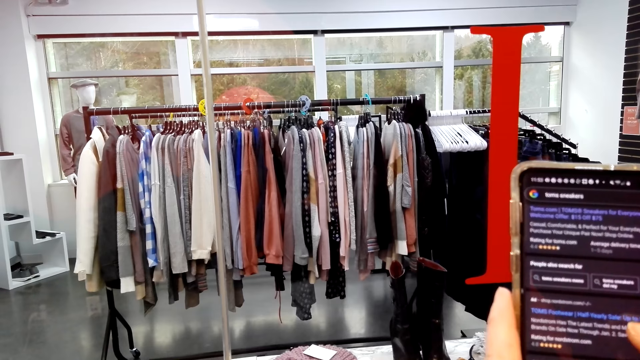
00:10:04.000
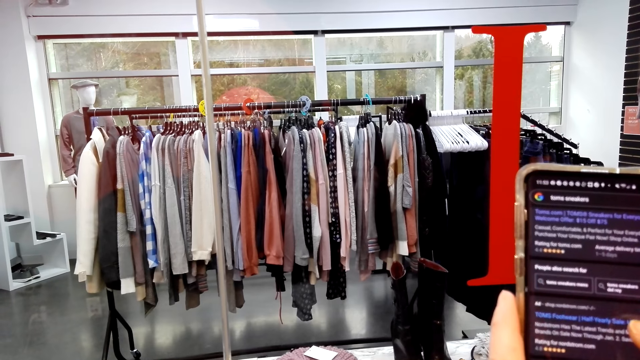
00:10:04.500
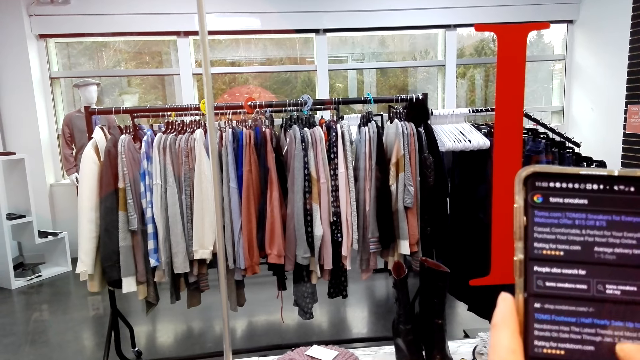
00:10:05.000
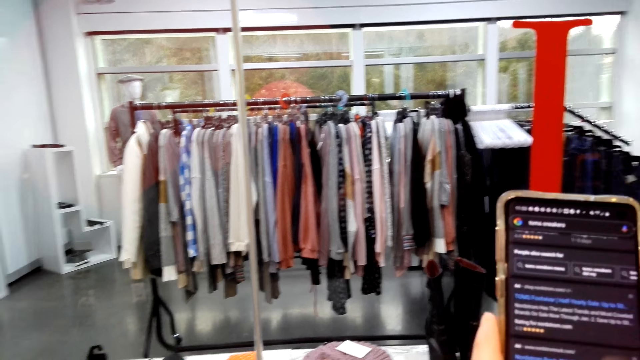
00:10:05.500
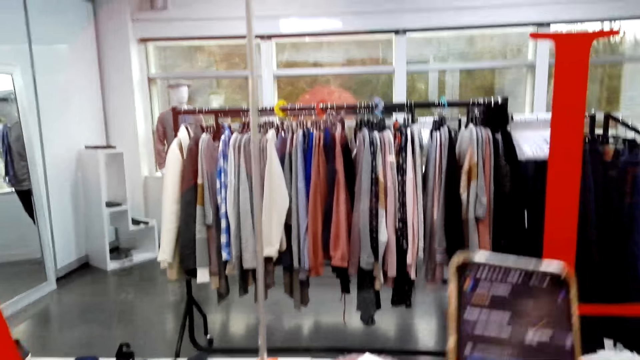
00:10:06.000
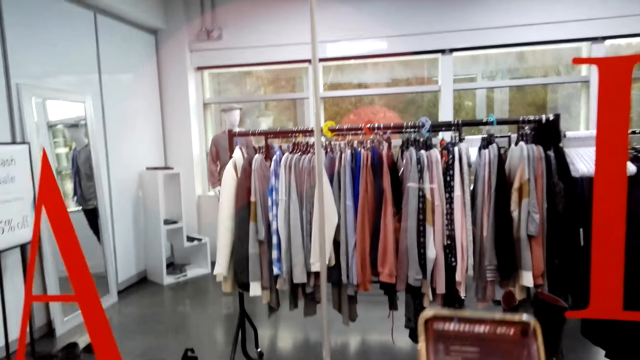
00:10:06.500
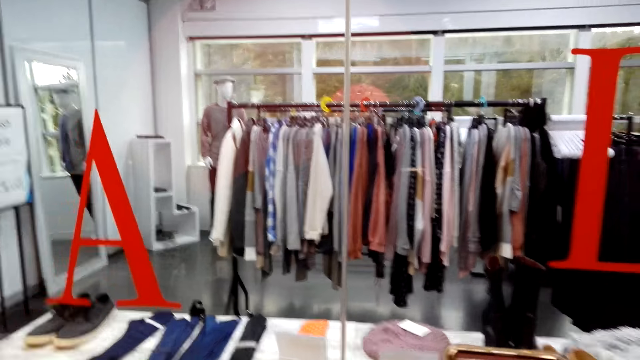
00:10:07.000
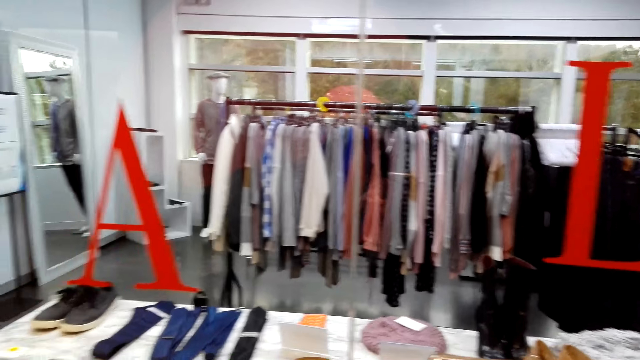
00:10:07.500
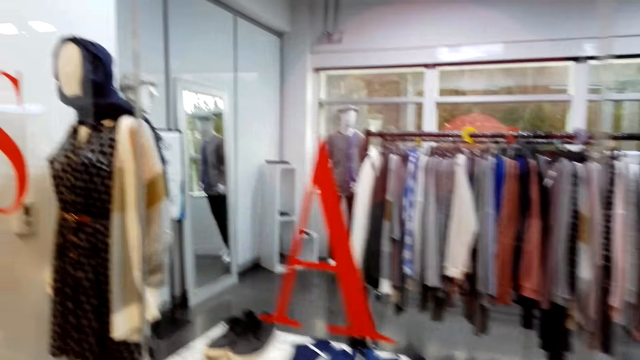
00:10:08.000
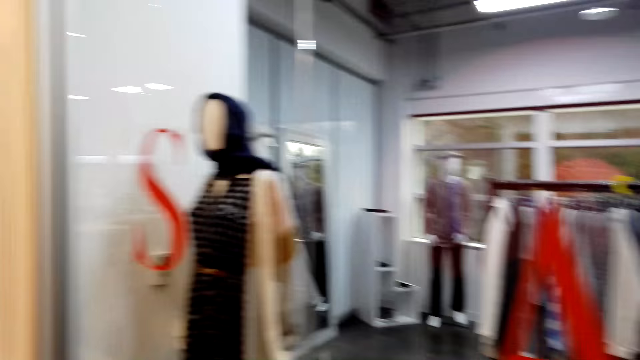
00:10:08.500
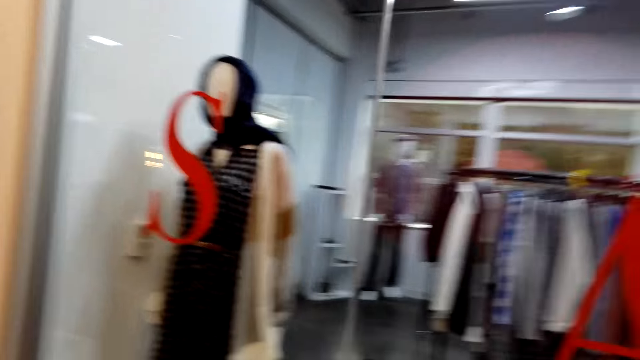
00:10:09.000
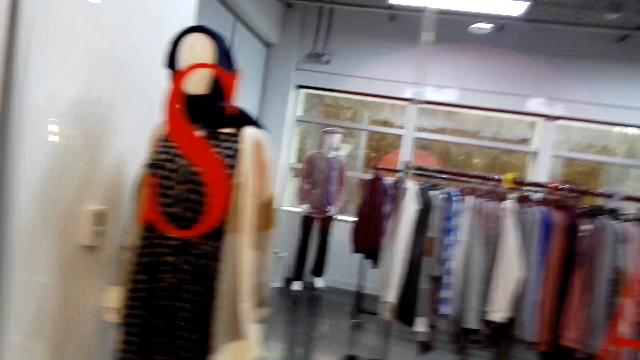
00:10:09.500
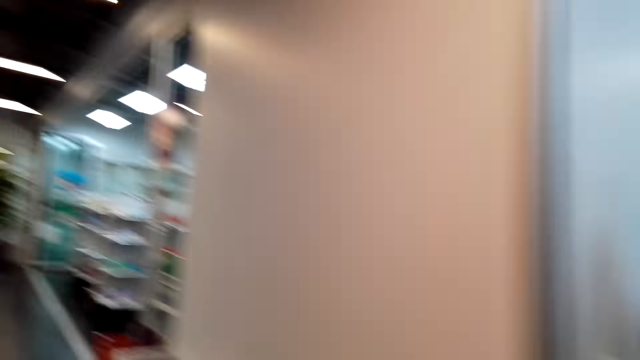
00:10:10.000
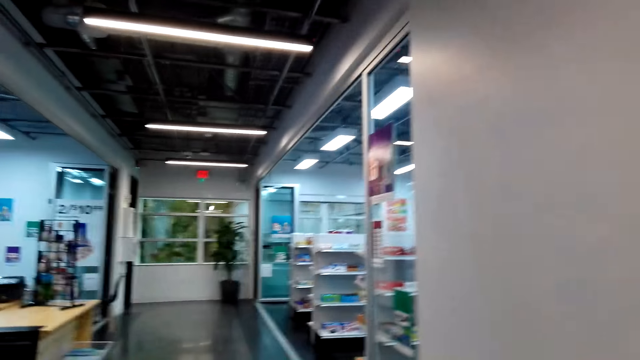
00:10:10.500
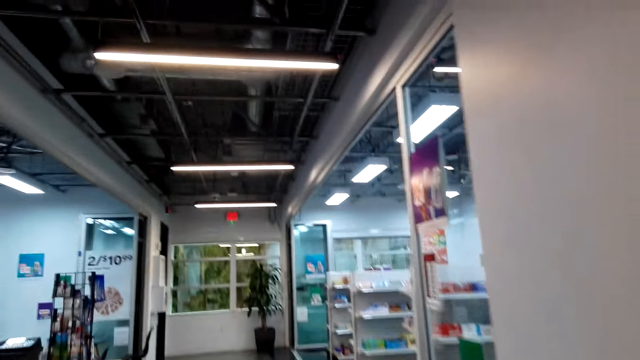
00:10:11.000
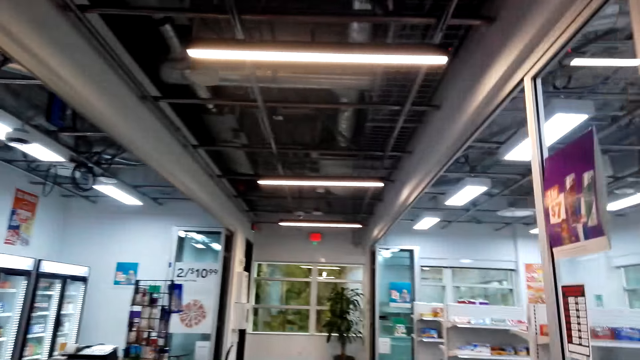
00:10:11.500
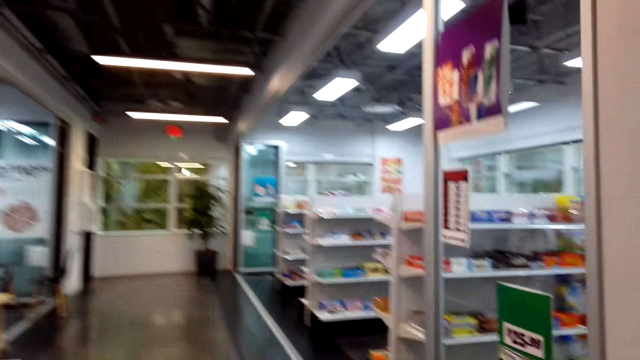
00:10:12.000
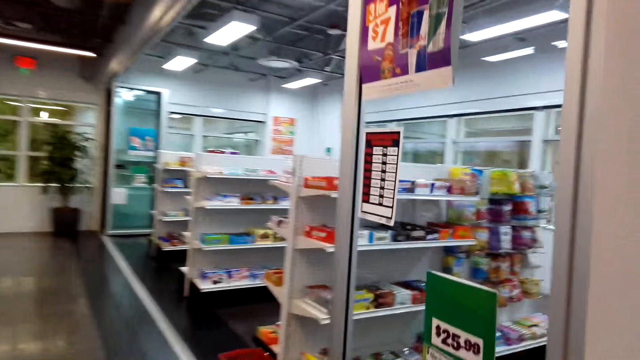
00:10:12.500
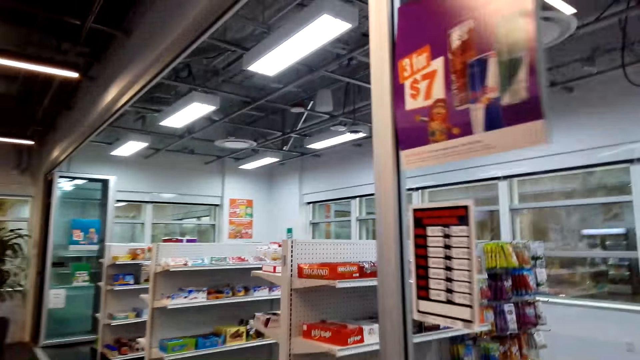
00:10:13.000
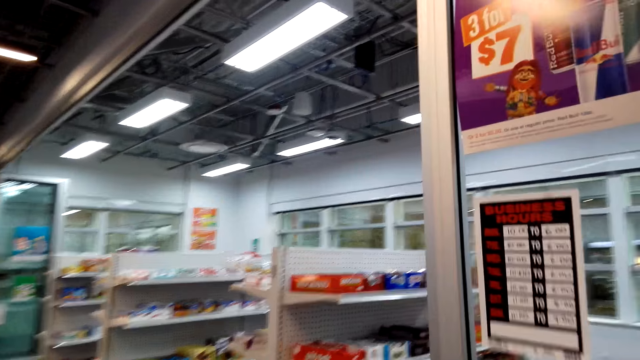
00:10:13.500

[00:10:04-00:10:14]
The camera wearer moves around. They look around. They walk around.

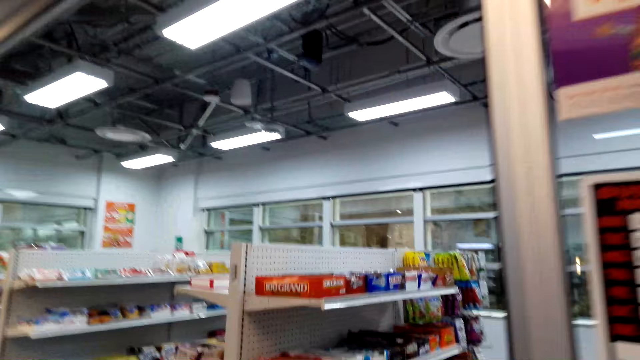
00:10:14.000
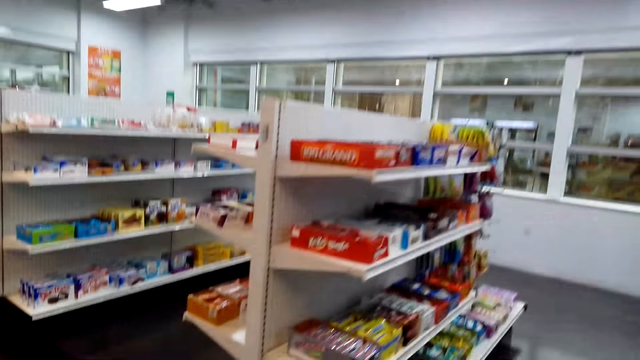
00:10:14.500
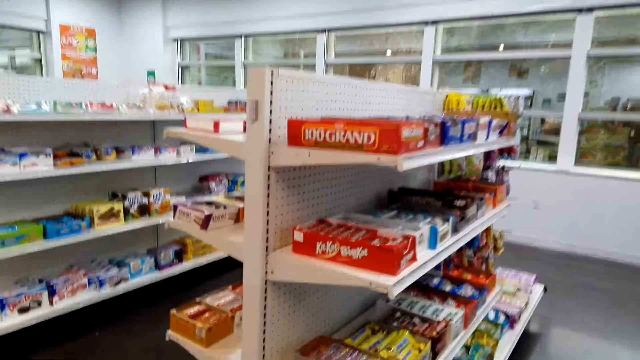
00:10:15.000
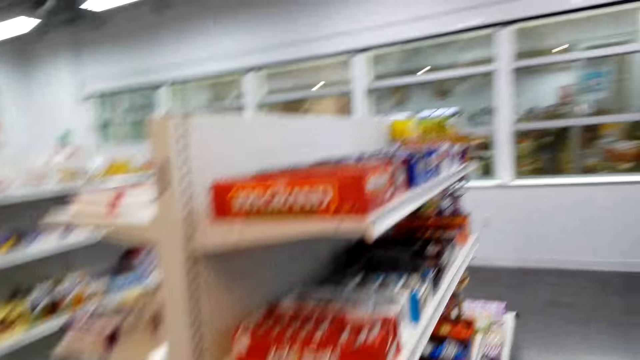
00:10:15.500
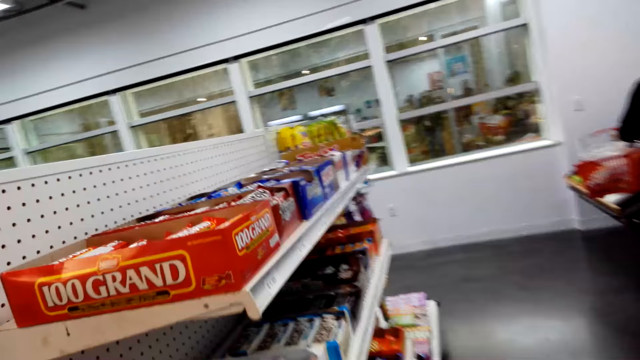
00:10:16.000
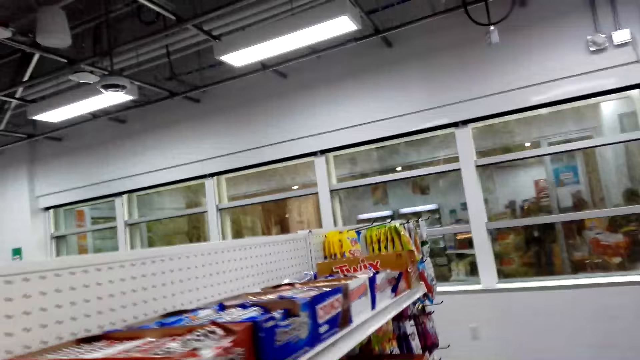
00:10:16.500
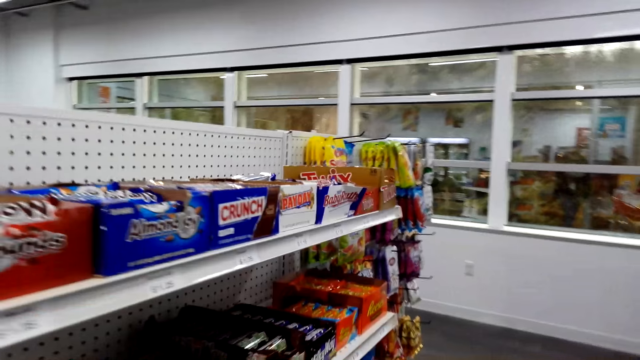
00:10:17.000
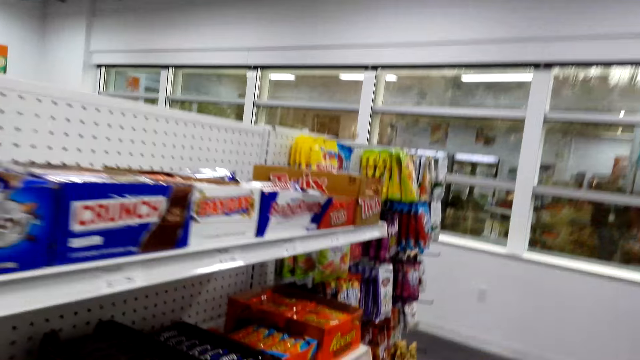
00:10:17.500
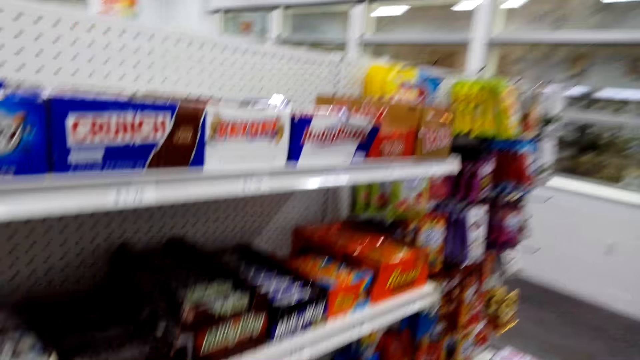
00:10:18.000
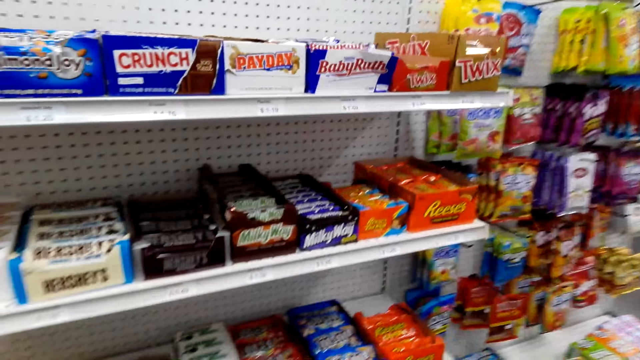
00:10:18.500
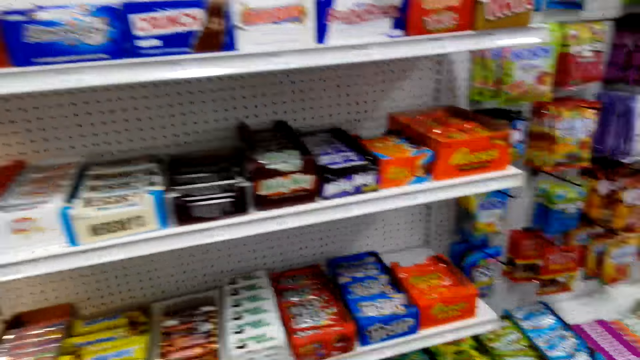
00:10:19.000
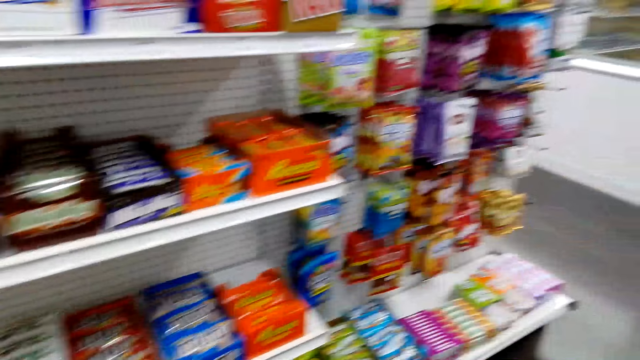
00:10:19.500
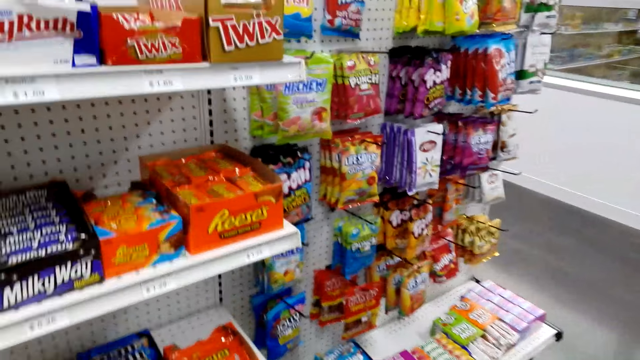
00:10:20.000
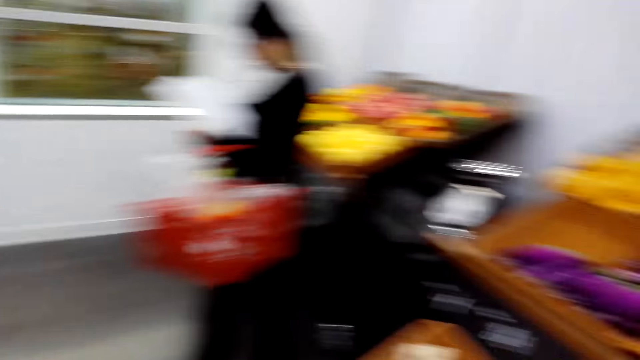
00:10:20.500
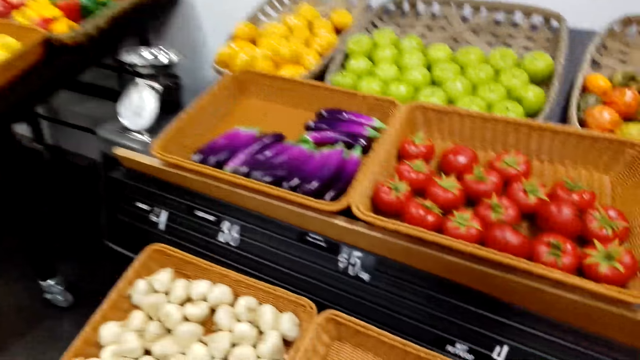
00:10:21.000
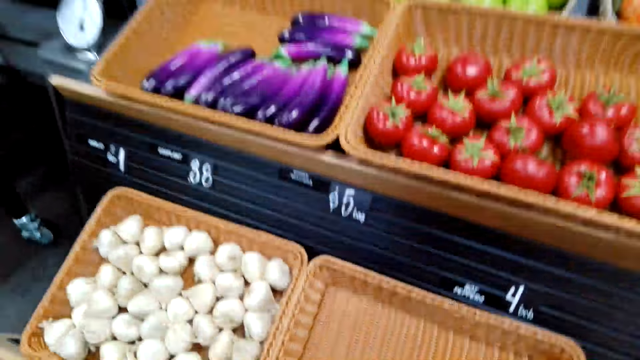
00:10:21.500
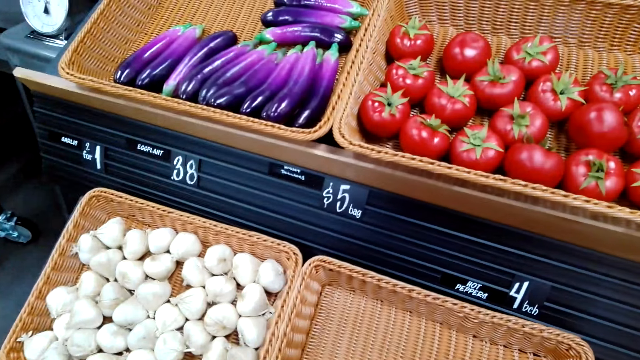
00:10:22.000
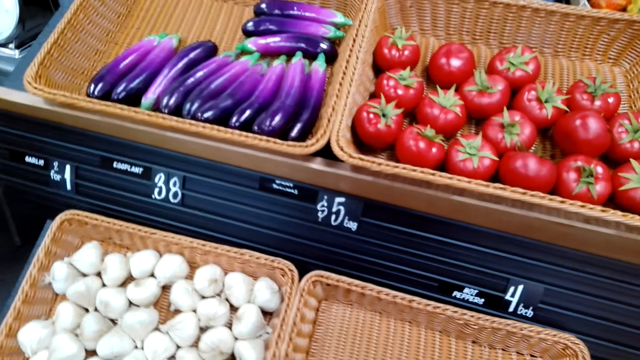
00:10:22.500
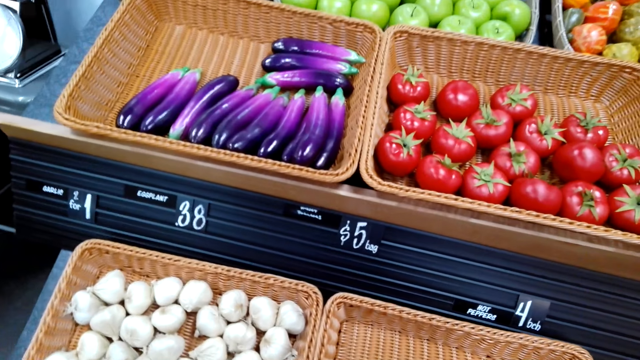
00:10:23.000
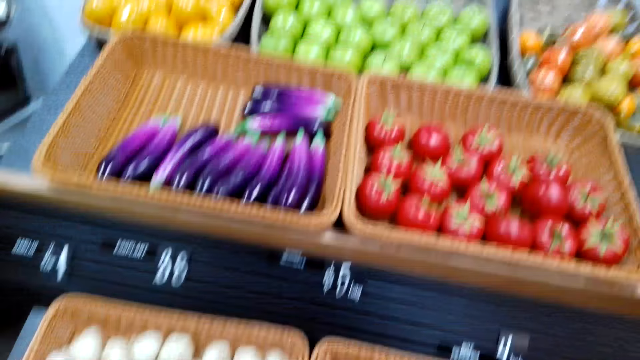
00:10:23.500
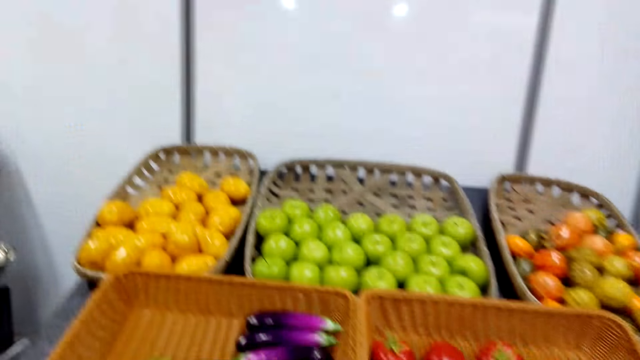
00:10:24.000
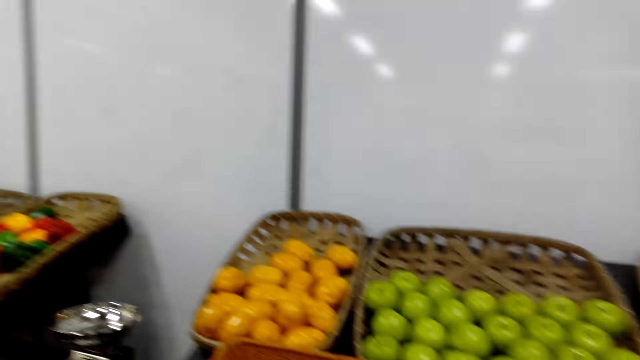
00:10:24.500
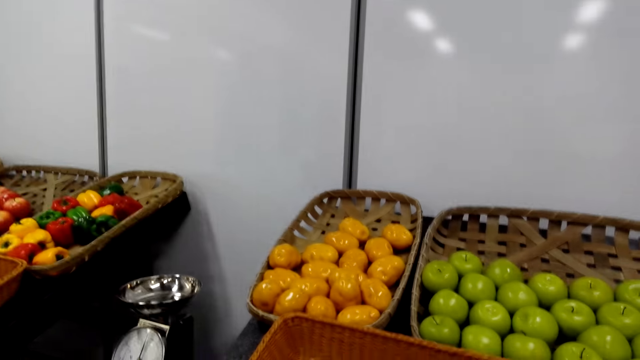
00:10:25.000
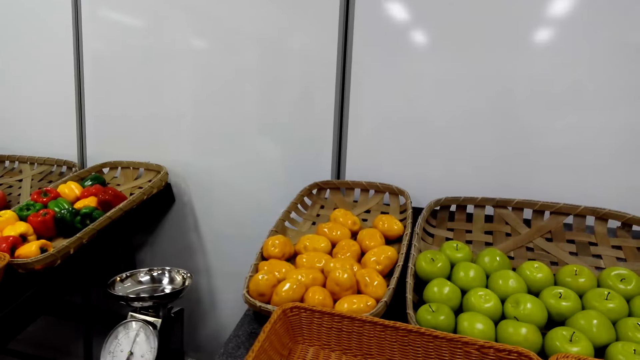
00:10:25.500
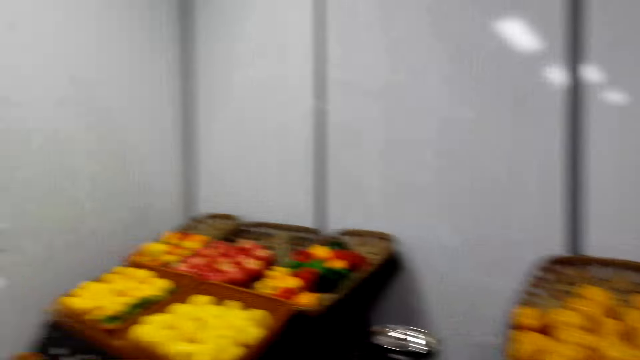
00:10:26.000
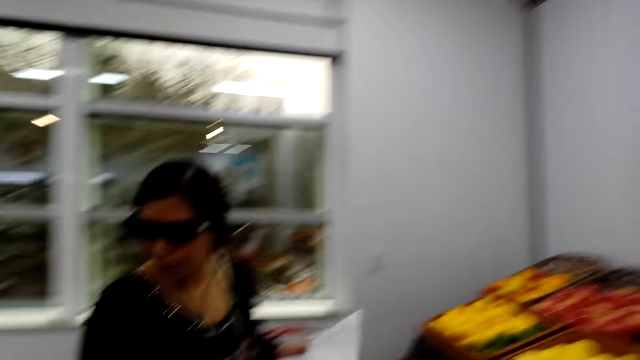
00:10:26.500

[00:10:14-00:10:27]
The camera wearer enters the convenience store. They look around. They look at the shelves. They turn around. They look at the groceries. They look around.
